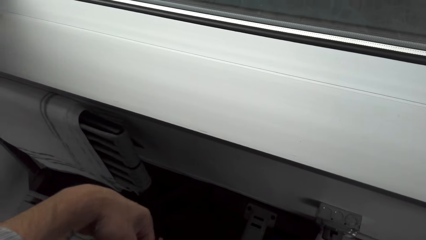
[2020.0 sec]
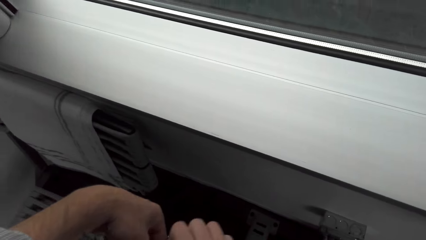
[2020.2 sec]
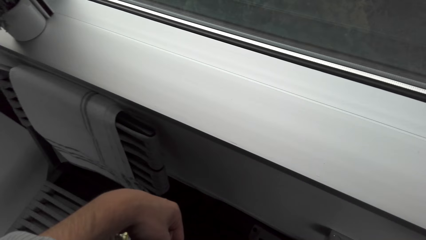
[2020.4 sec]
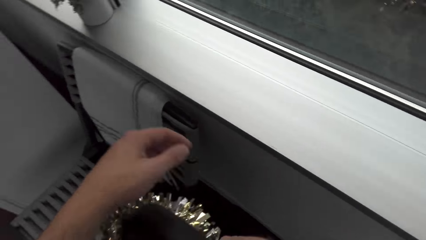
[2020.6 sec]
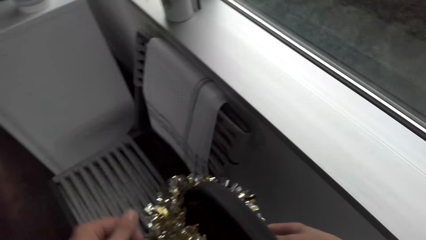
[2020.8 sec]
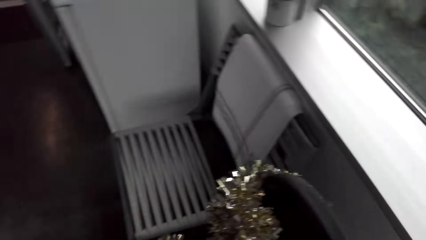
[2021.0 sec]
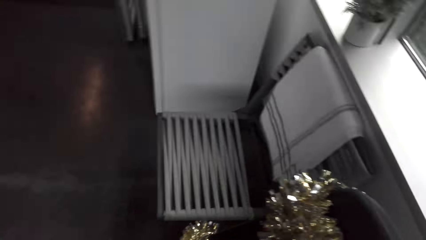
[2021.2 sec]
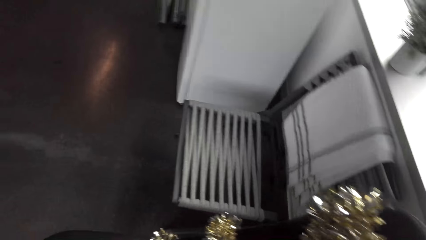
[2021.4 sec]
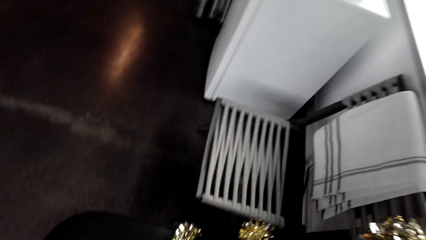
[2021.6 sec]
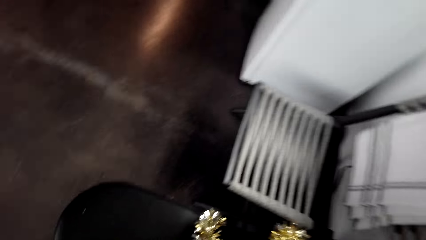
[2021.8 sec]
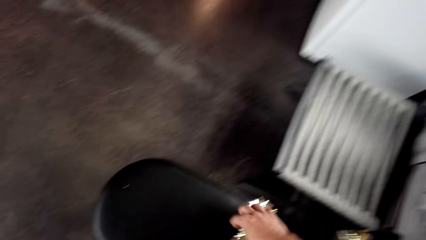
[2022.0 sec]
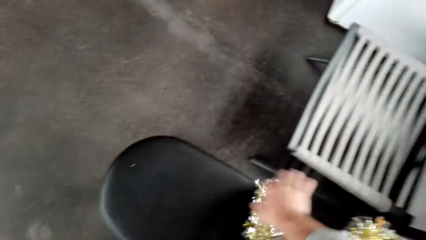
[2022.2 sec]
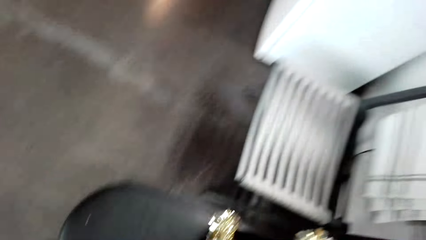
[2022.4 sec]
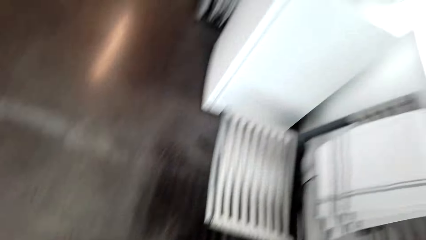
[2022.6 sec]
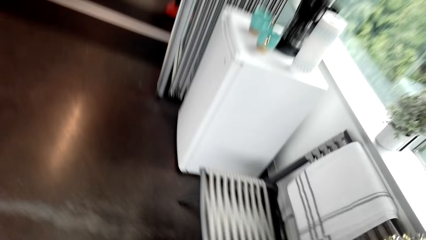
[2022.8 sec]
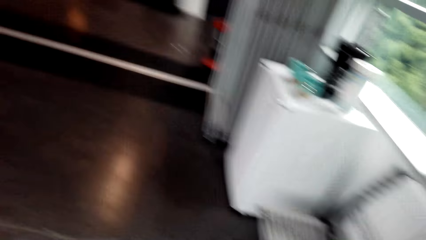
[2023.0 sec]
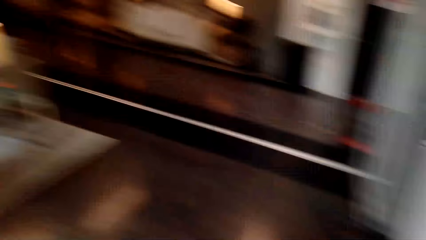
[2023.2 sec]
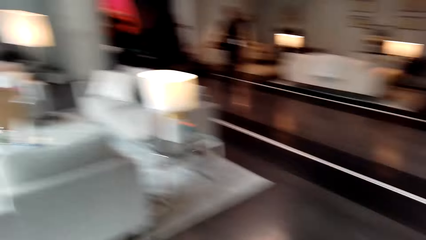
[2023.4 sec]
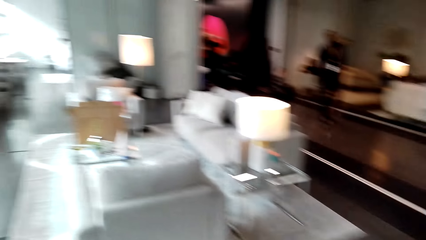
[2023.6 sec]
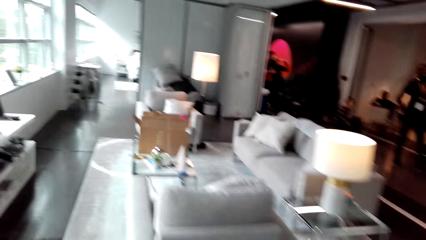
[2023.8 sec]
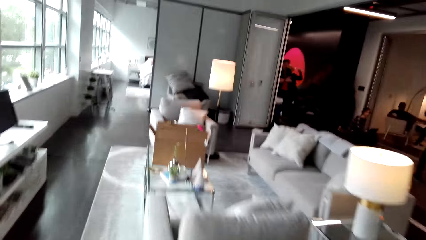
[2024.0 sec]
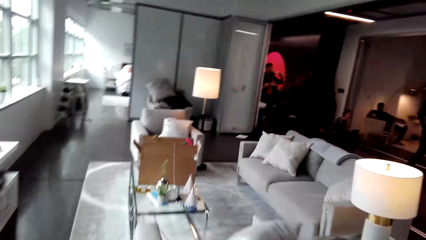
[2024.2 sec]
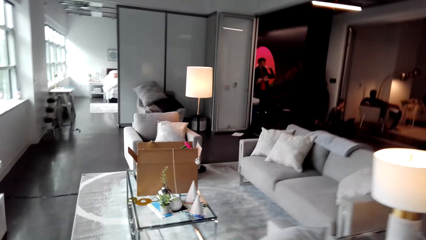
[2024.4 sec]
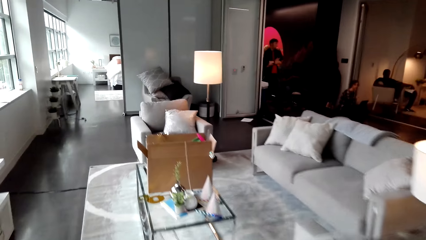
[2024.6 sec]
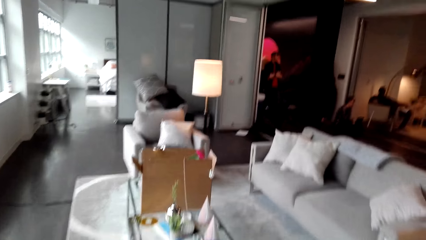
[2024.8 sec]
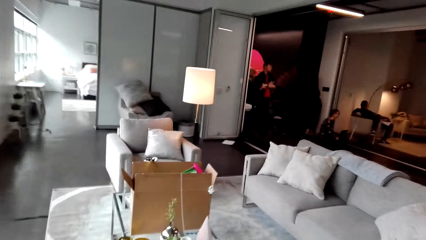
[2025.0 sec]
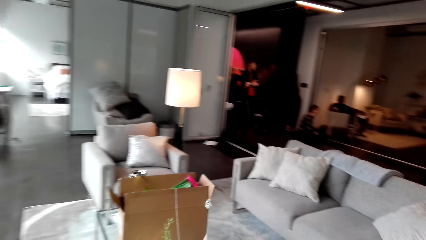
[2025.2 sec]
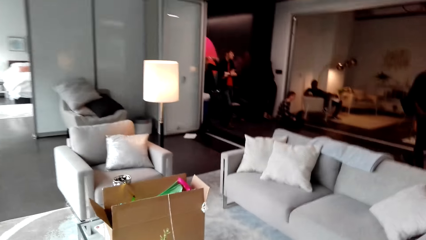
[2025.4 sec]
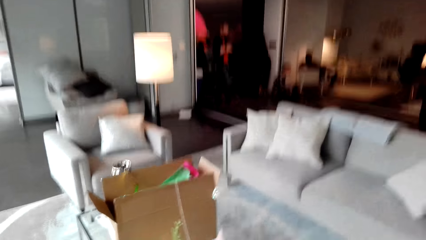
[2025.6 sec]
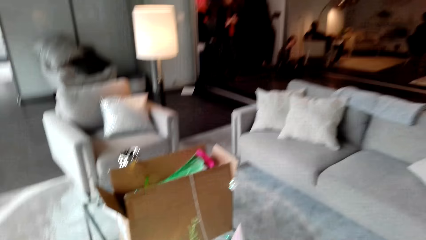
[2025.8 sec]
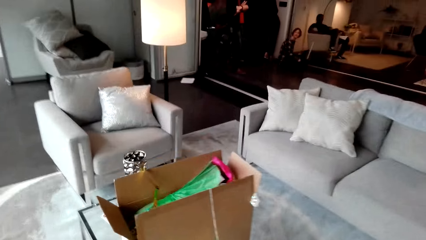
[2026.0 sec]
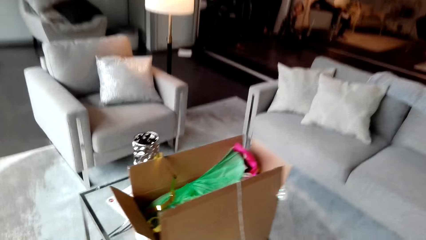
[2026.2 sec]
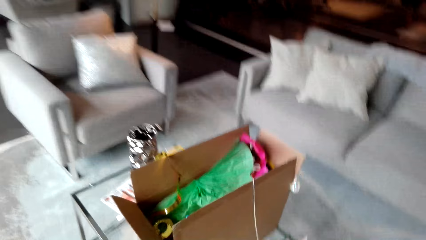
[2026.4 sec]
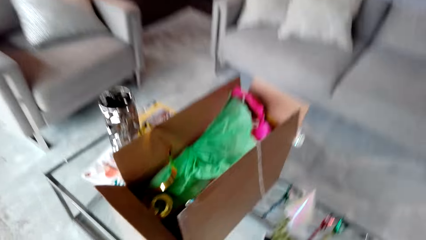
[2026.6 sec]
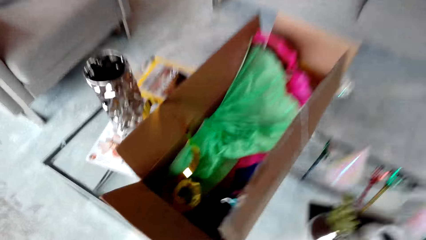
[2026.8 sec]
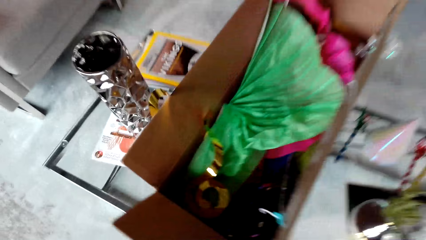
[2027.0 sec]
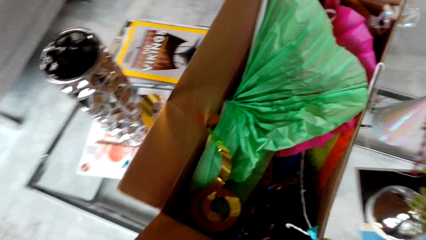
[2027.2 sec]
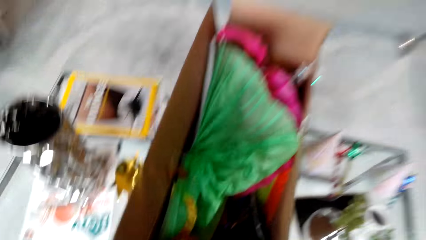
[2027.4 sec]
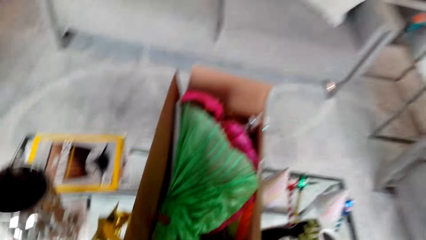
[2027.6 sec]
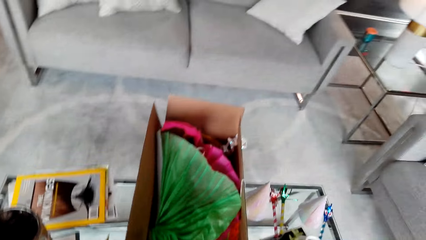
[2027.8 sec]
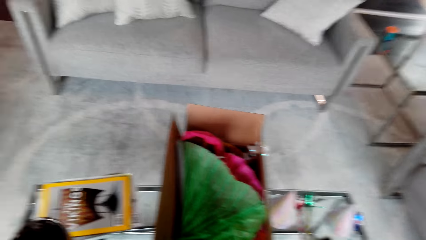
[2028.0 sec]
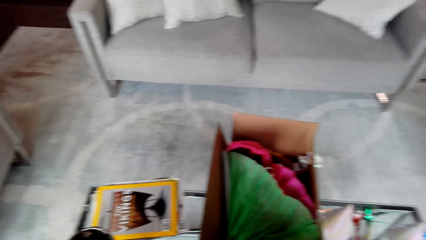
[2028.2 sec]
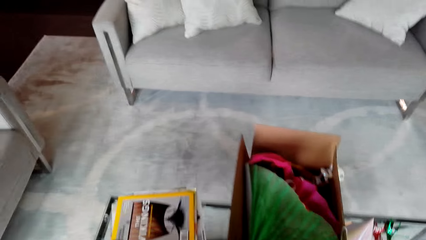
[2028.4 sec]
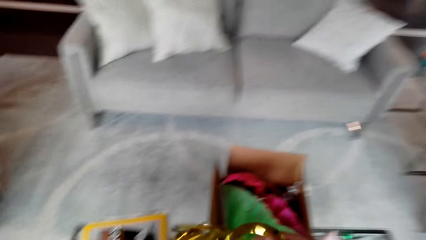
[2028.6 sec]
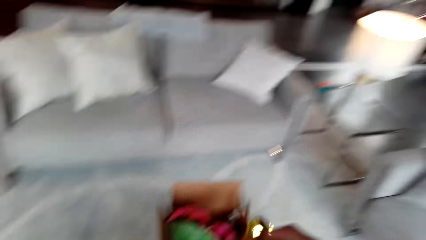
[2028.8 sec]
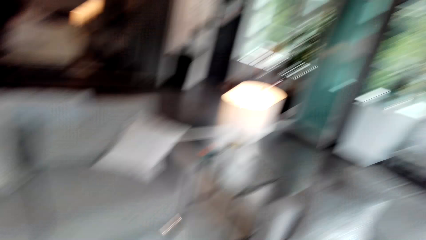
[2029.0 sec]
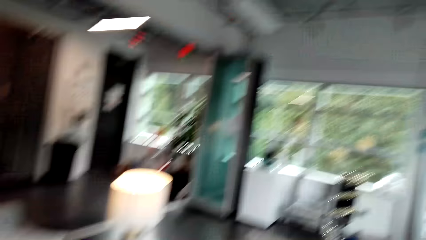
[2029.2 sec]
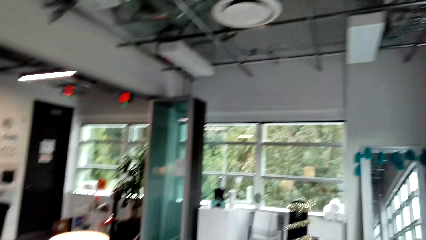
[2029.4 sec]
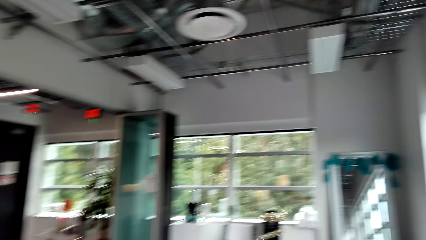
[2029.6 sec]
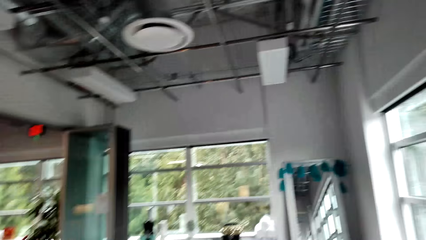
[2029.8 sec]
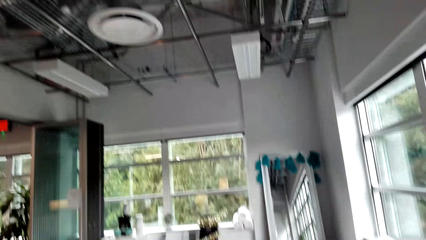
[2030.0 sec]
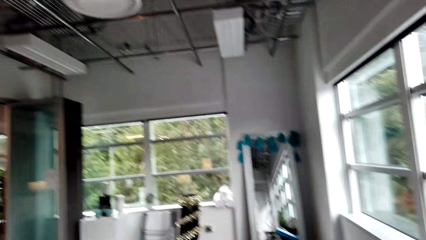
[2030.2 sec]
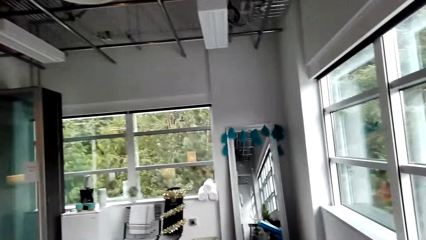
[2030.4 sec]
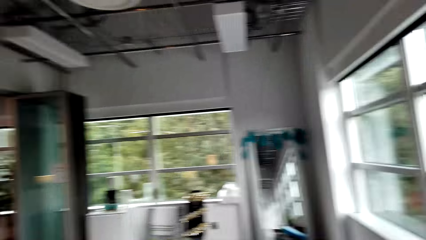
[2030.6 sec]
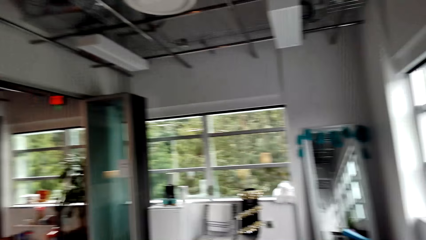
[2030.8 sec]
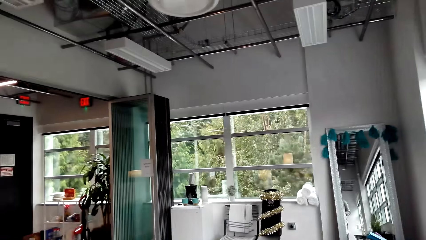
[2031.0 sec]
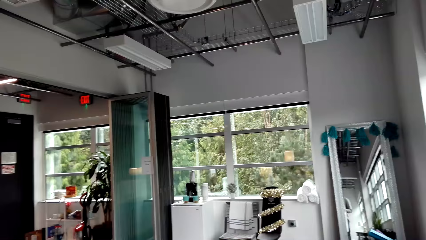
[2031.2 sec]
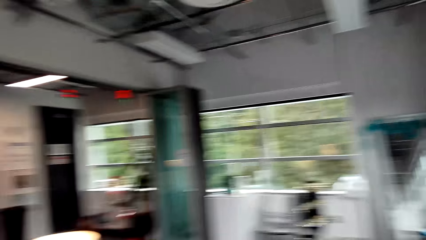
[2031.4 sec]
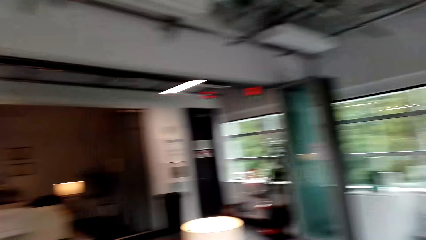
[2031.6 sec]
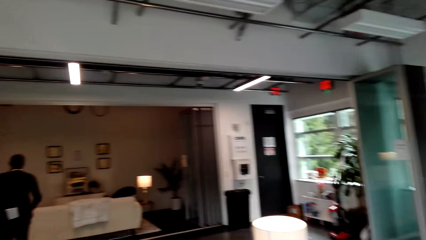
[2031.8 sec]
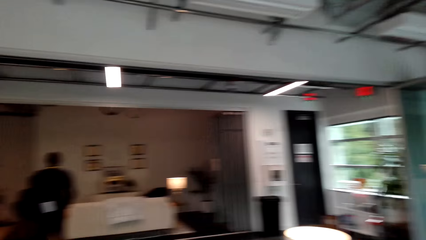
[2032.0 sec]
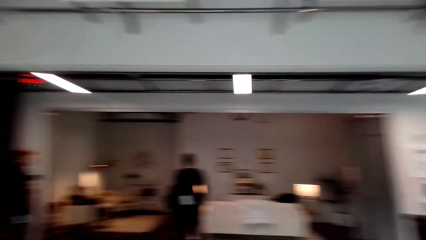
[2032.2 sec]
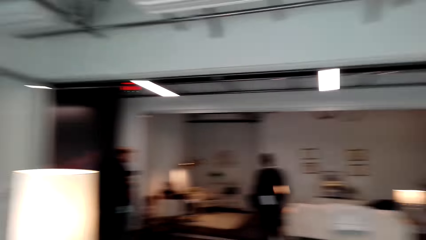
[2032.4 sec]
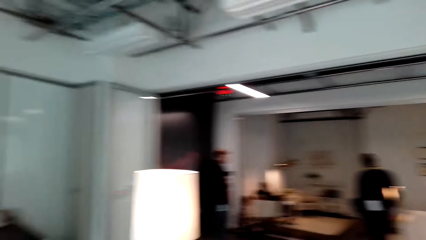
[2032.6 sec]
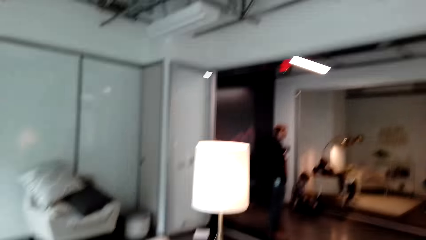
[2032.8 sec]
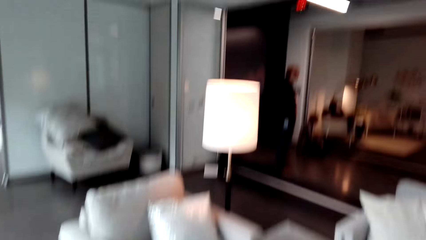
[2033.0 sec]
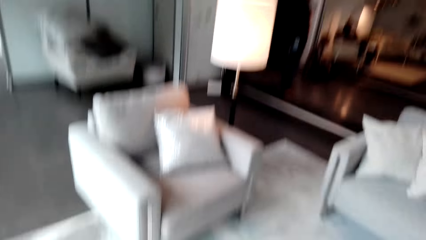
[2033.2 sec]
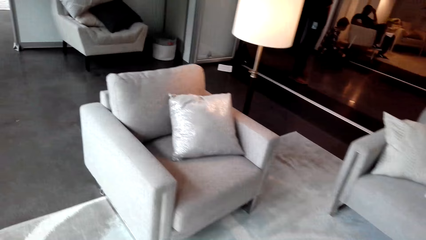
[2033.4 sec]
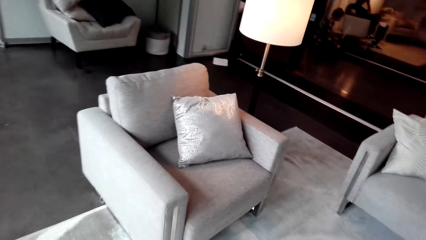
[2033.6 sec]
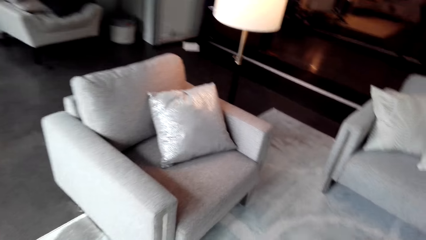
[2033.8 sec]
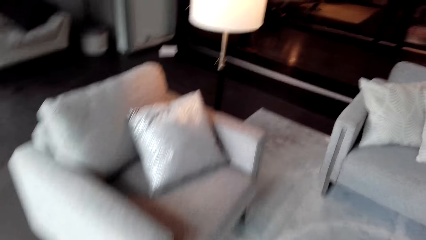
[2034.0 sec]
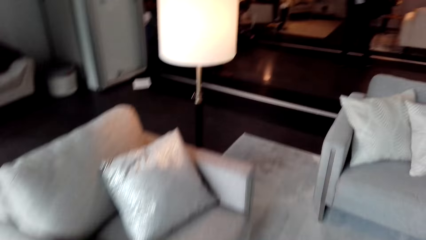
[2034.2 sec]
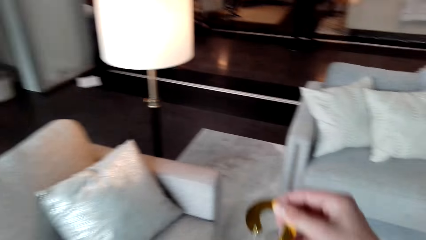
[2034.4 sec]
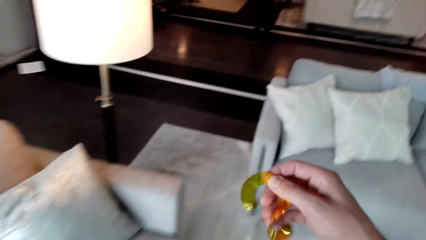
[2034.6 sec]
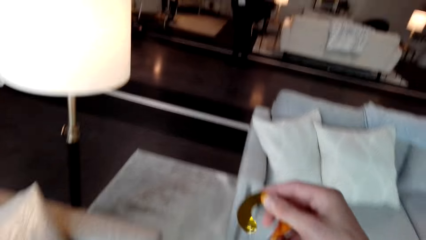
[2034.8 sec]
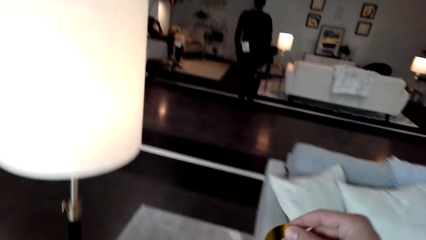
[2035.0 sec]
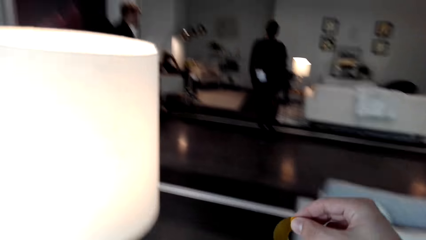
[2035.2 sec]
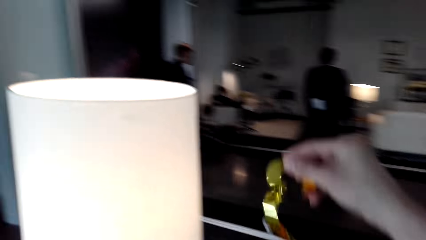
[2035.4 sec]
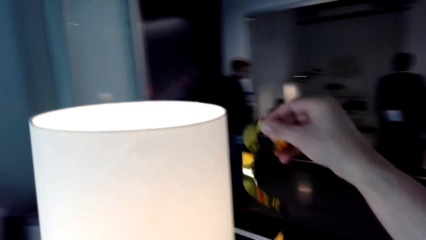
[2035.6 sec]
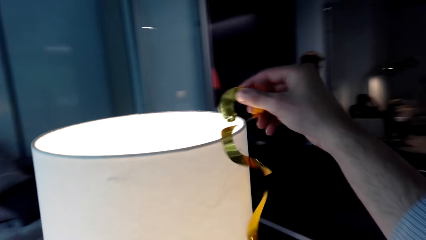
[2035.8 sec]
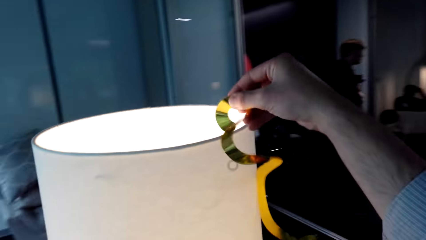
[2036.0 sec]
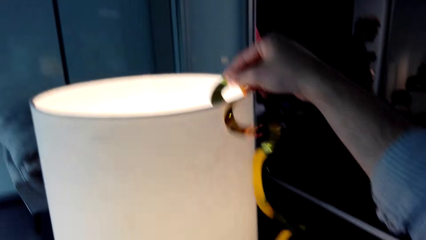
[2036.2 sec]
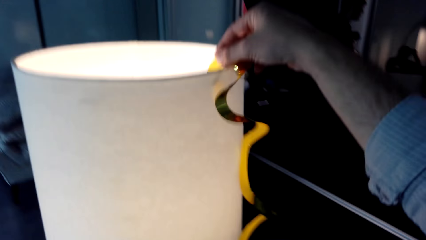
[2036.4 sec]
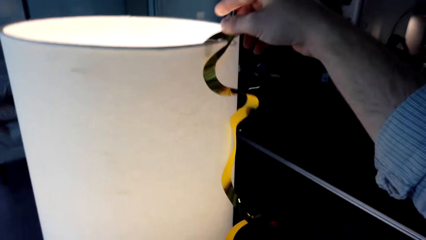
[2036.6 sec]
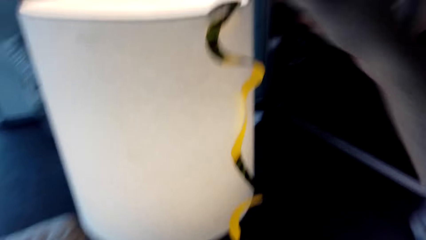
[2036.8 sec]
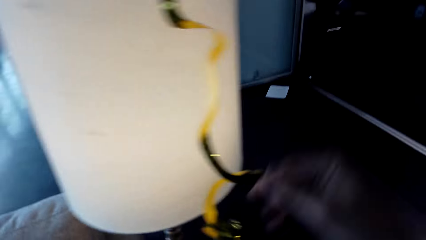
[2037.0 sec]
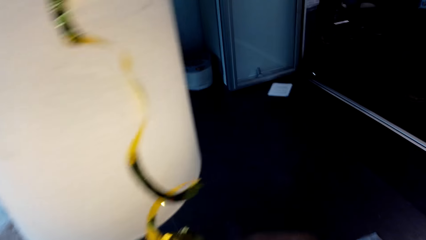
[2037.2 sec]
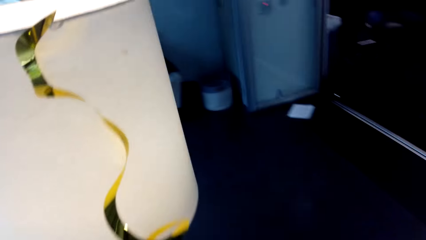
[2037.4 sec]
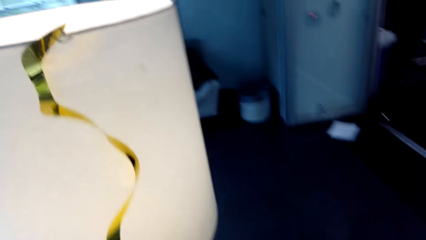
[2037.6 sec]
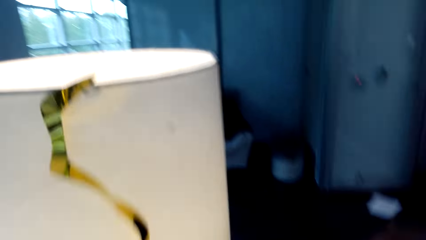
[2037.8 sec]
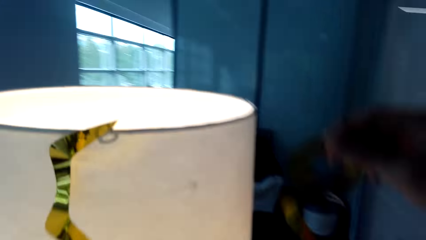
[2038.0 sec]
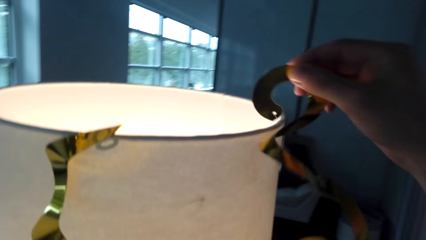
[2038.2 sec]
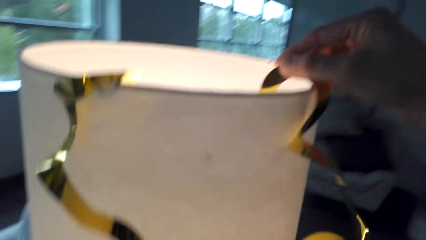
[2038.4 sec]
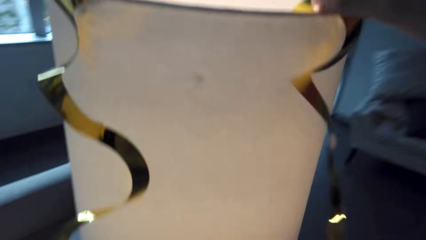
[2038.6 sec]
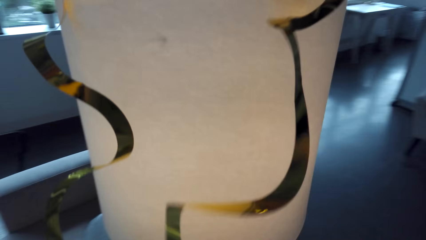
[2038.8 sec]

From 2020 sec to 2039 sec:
The camera wearer walks, picks up a decorating item and walks. They hold the ribbons. They put the ribbons on the lamp.
